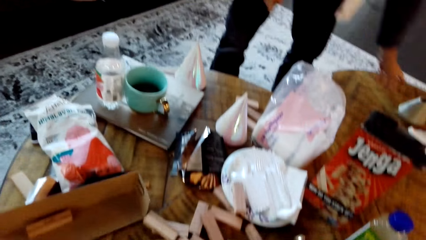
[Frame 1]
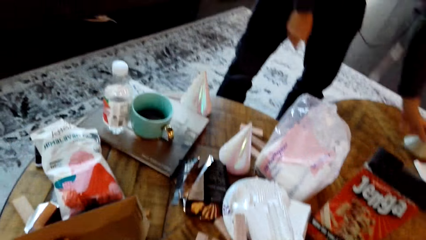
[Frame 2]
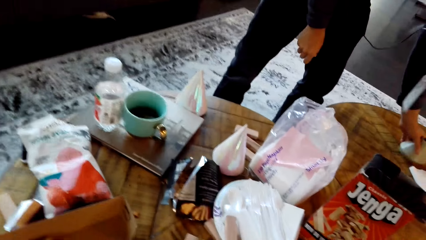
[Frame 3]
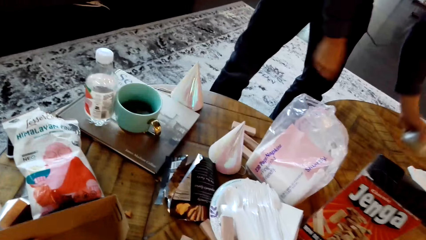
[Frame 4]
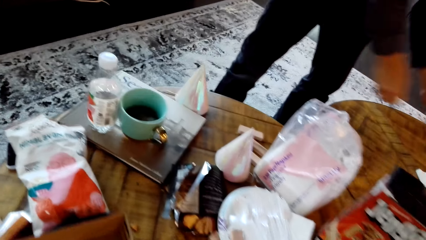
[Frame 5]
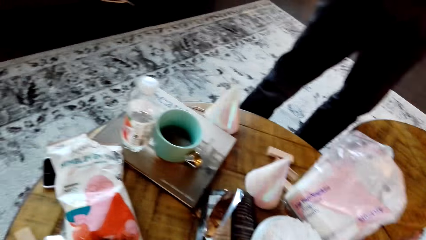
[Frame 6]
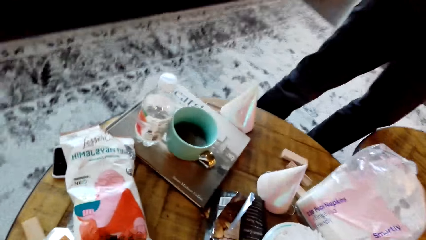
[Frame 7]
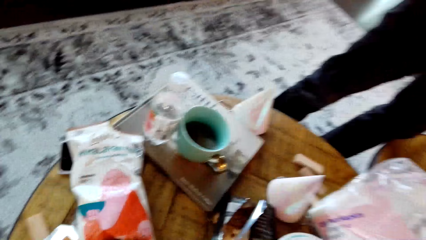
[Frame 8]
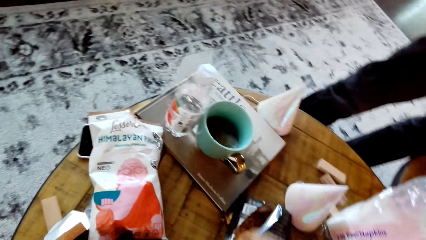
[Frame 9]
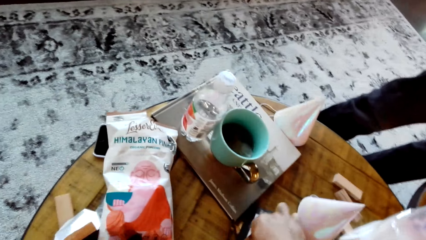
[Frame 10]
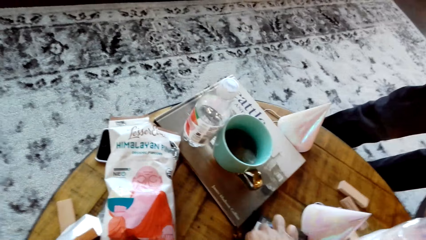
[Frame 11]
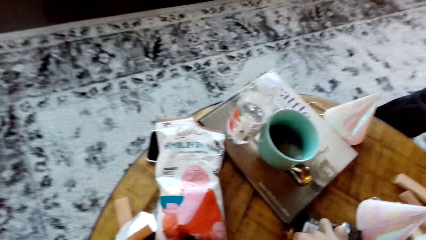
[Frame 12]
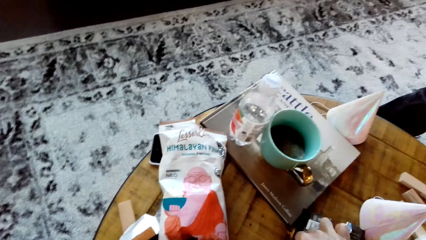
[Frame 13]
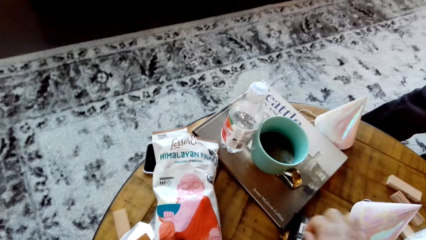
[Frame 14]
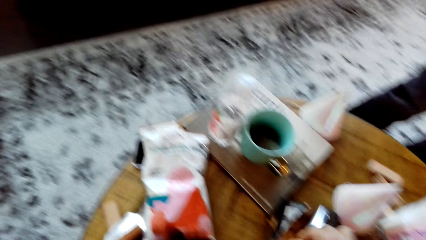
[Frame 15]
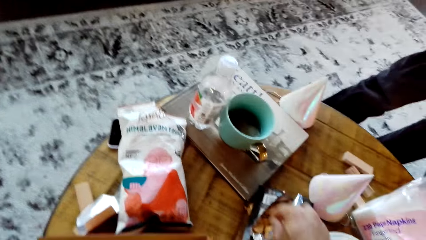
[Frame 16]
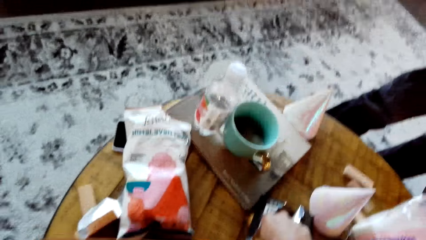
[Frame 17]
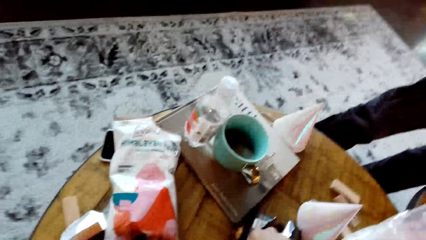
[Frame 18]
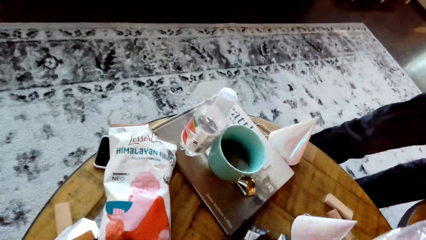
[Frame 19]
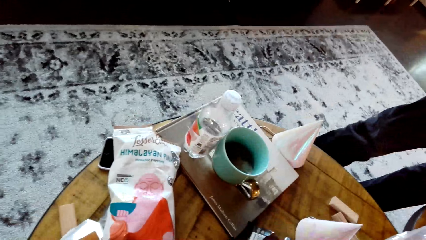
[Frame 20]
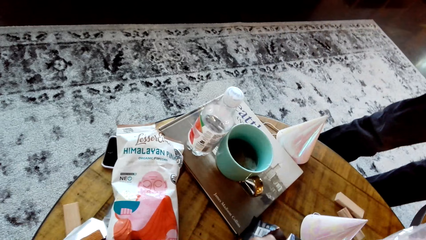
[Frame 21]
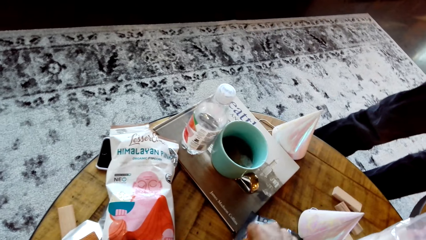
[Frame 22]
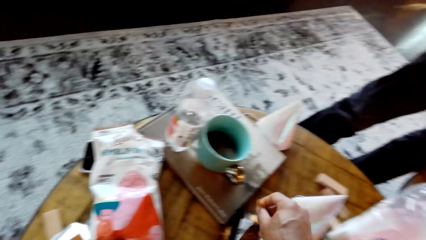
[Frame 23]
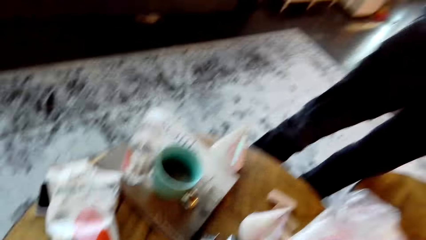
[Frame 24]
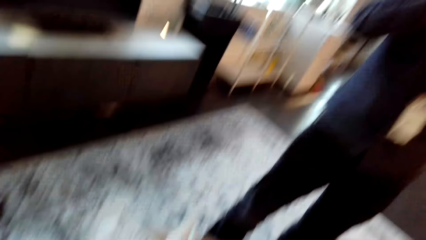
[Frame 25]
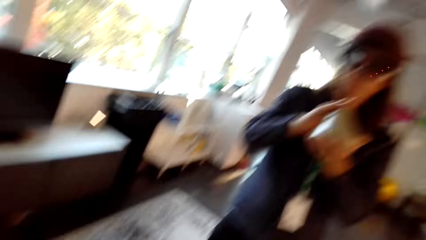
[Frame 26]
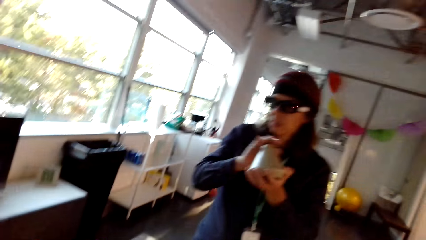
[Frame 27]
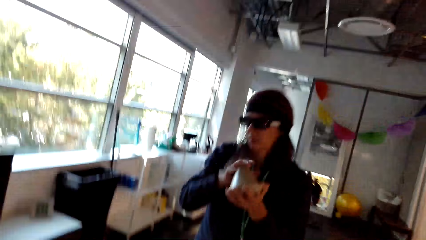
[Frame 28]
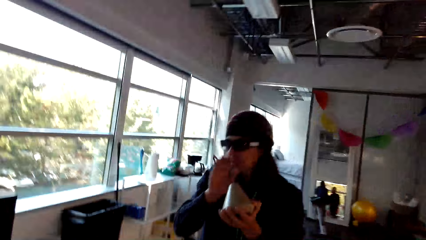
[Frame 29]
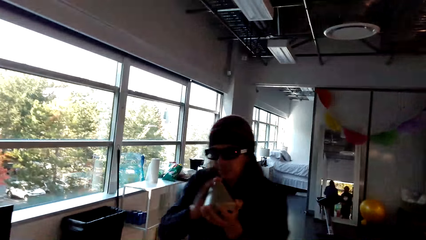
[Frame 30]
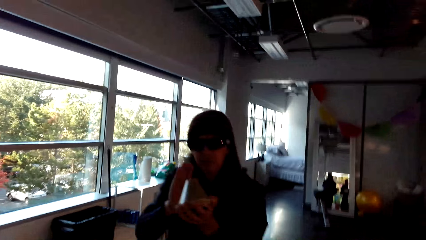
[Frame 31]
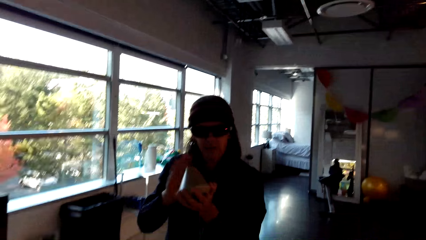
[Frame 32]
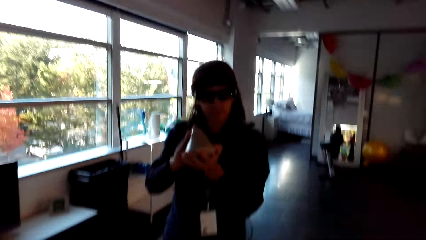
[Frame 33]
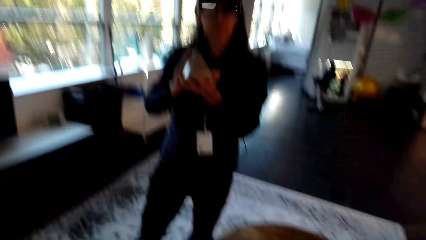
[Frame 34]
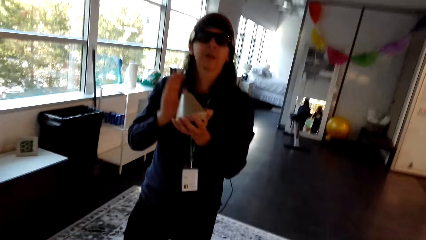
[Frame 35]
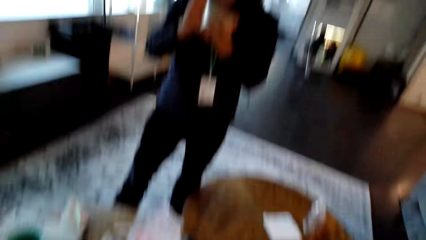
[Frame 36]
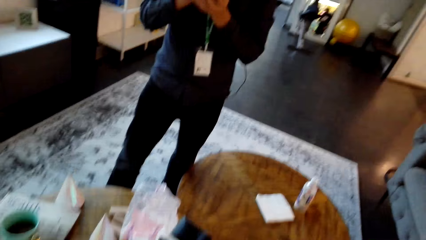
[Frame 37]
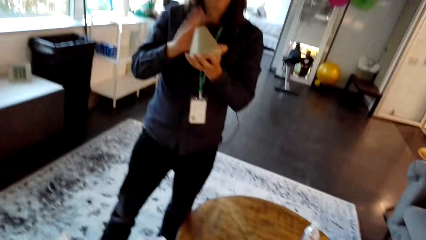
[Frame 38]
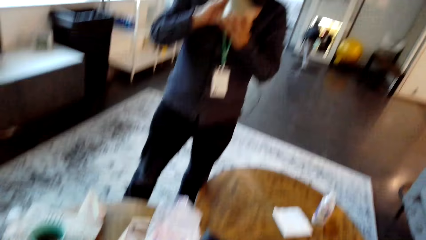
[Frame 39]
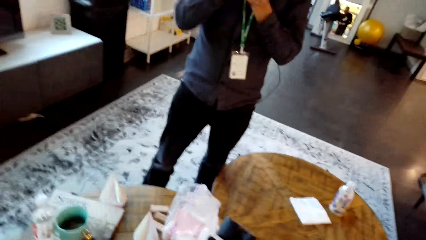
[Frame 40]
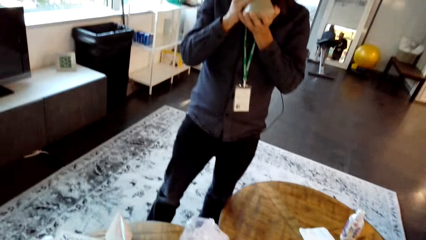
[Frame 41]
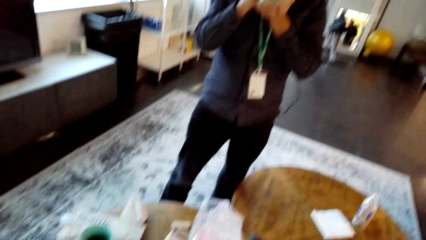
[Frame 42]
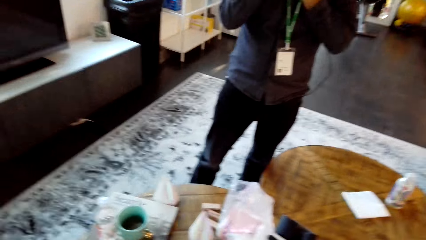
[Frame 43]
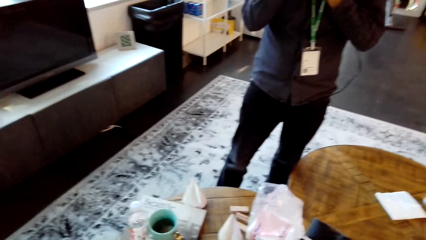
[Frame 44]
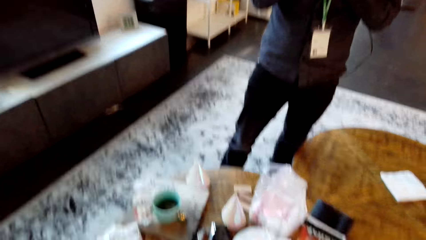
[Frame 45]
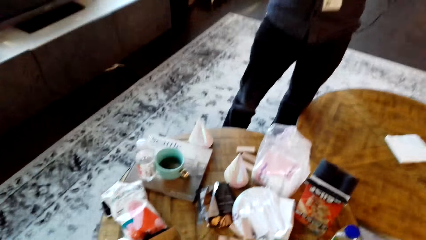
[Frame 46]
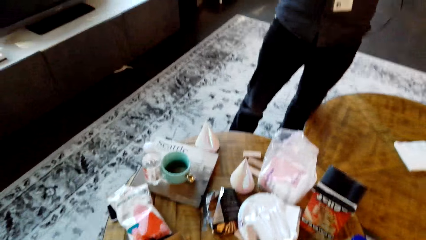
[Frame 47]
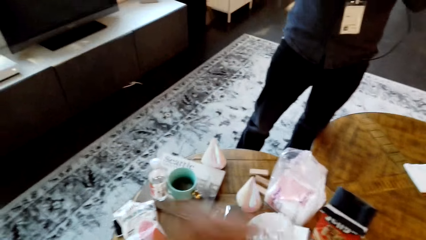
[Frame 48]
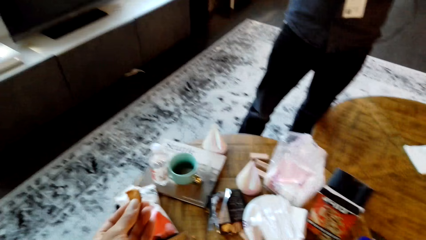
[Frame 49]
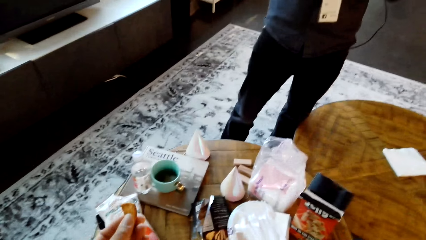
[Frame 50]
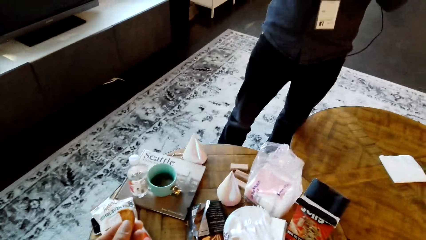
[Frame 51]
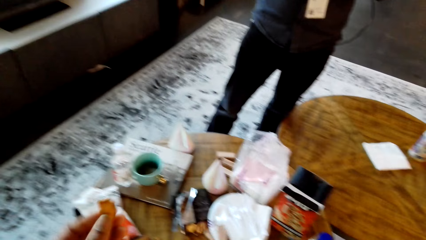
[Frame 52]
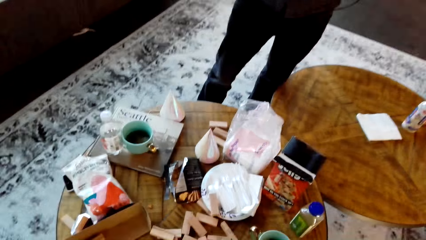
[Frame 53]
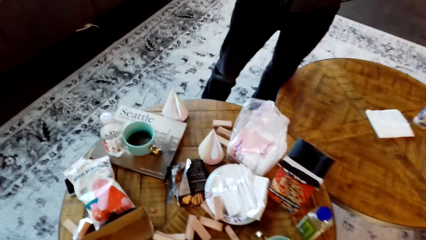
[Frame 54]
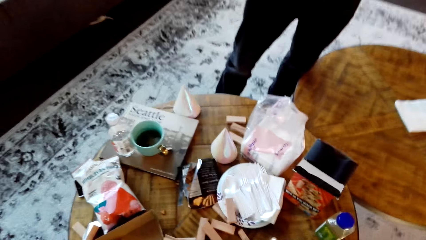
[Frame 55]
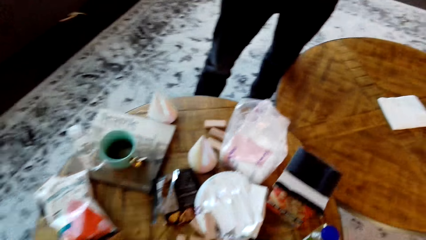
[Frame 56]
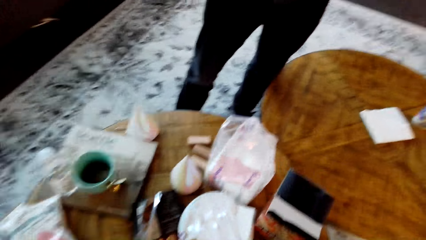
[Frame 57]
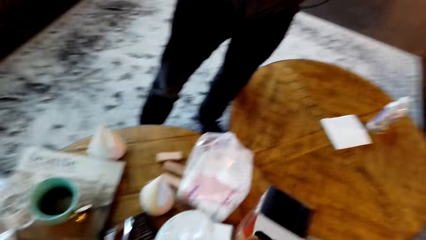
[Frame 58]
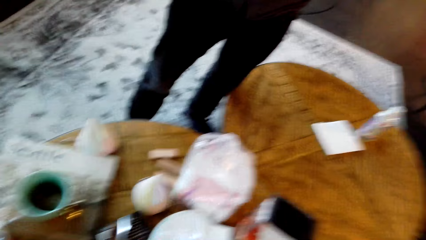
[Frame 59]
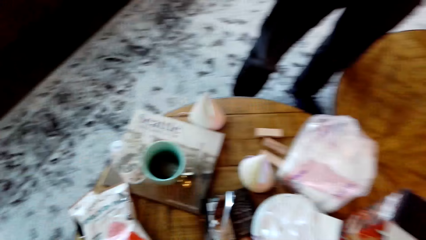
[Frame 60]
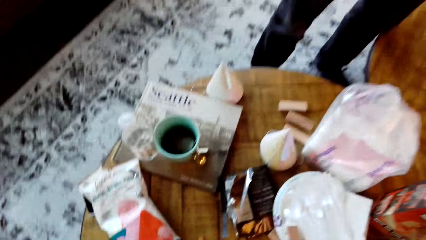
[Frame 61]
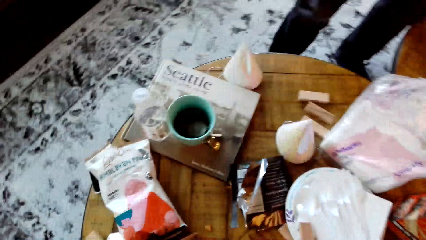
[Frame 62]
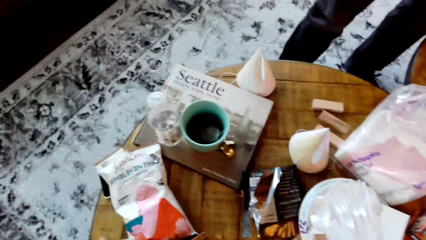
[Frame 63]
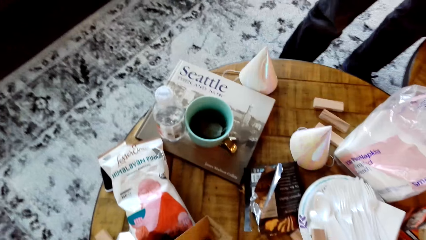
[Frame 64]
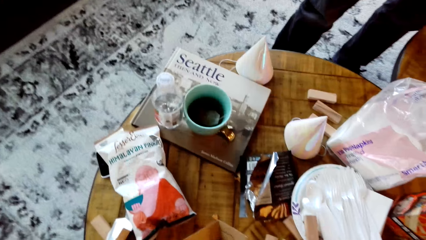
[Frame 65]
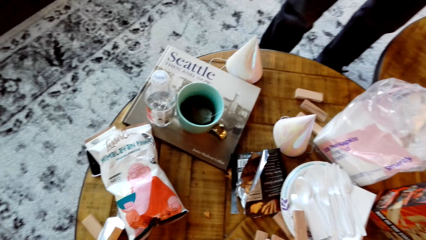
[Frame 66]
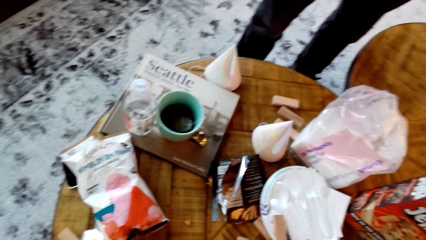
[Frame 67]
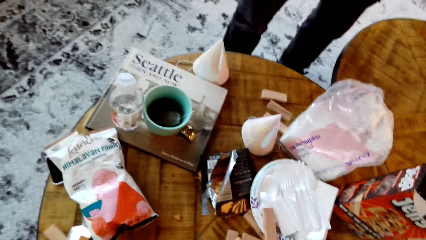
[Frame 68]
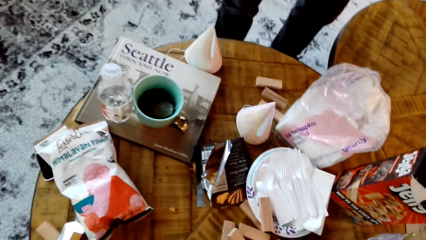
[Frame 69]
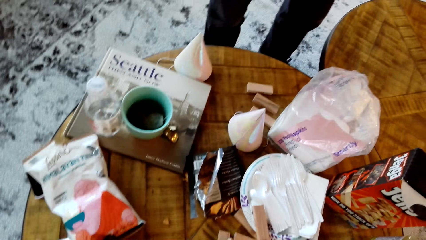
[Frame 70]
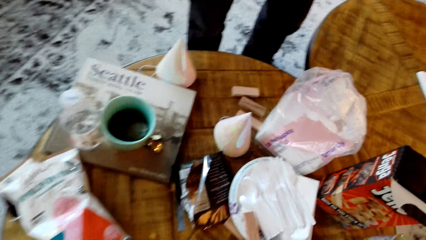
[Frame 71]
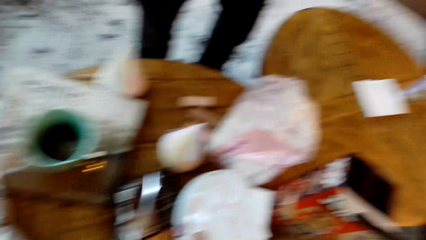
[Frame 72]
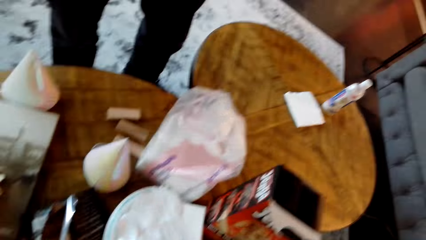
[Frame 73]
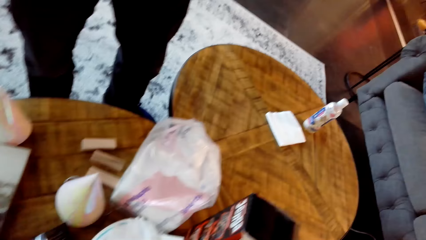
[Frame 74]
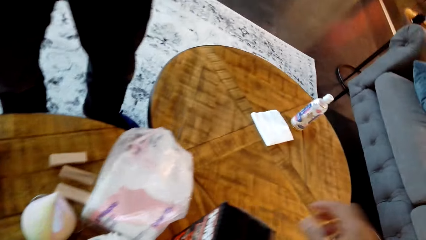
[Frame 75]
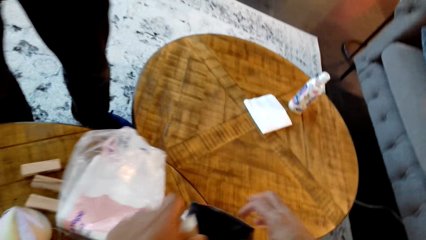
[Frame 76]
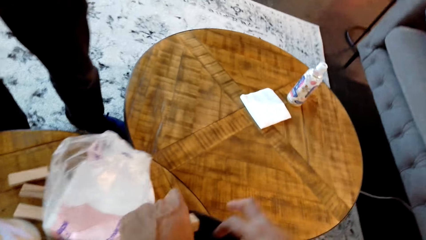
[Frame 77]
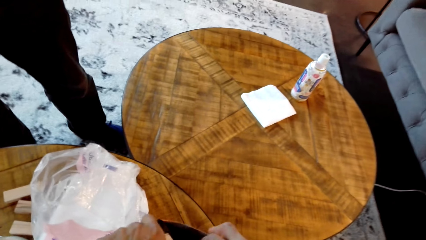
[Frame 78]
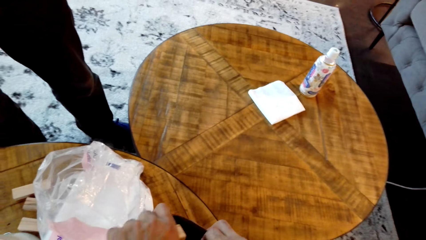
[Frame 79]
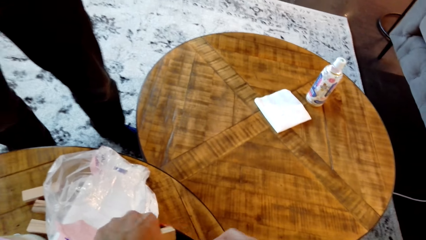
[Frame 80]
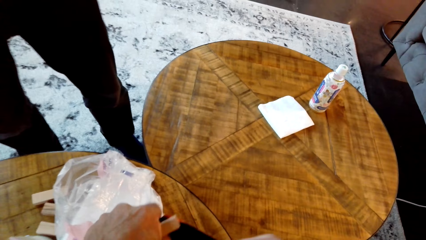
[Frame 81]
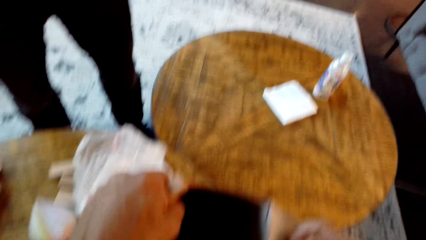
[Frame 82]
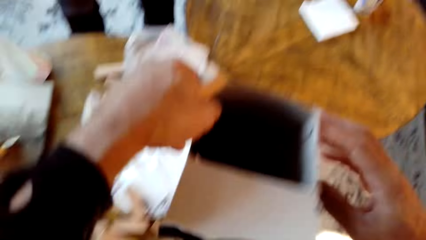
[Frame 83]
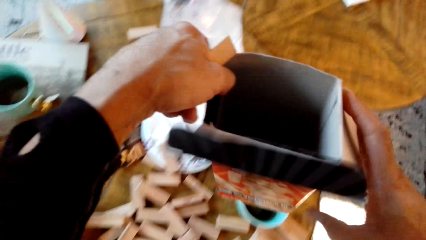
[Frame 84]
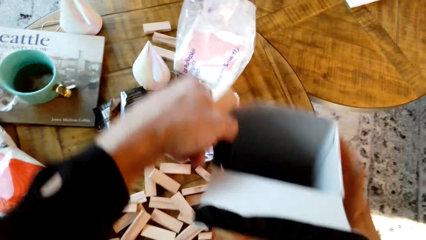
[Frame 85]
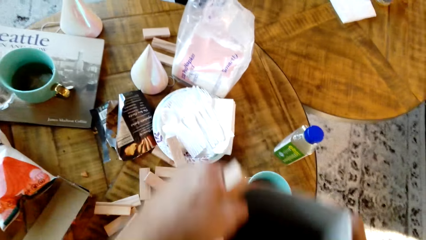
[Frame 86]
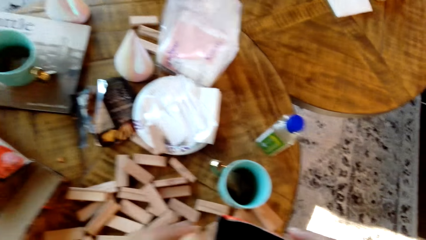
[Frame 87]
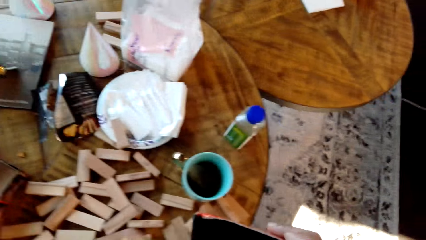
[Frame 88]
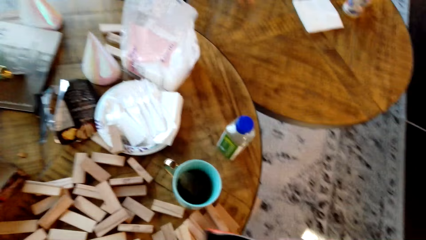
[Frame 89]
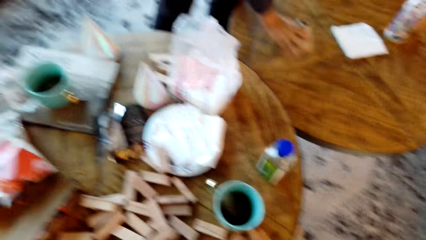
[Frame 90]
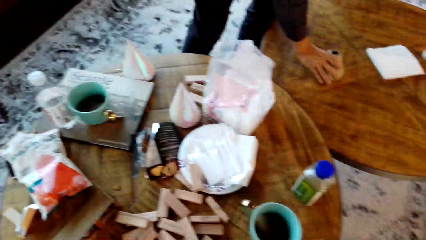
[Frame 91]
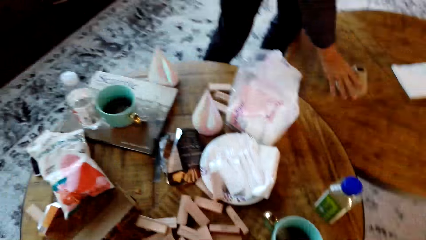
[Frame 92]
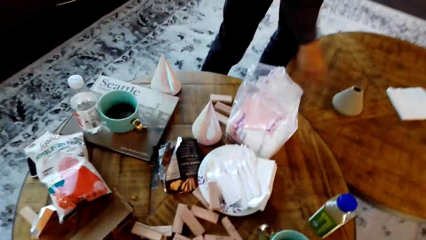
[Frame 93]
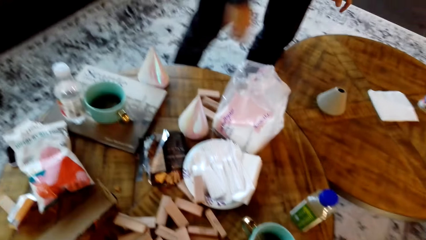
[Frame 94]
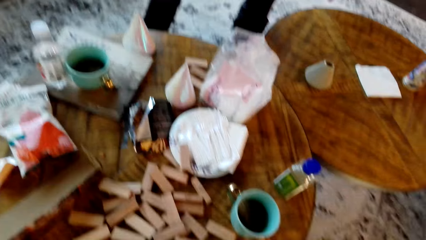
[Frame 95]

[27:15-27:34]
The camera wearer drops a wood. A man holds something. The camera wearer dialogues with the man. They pick a box.
